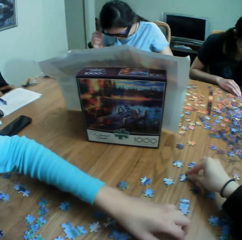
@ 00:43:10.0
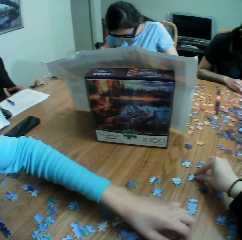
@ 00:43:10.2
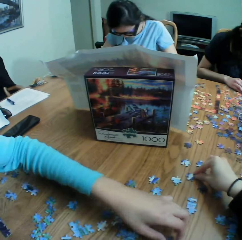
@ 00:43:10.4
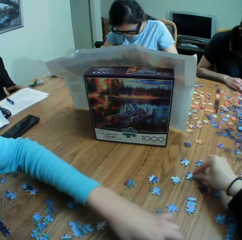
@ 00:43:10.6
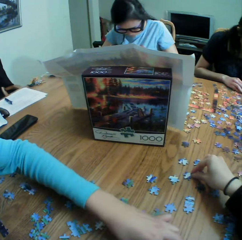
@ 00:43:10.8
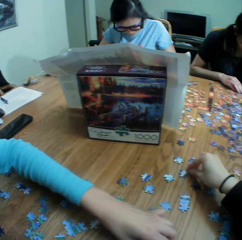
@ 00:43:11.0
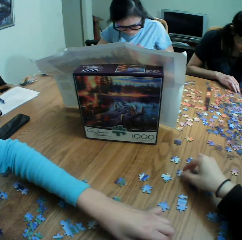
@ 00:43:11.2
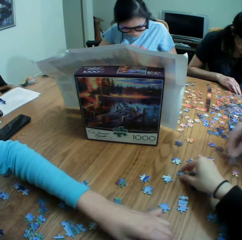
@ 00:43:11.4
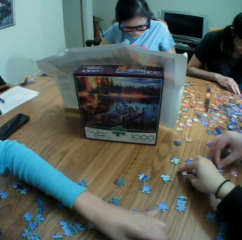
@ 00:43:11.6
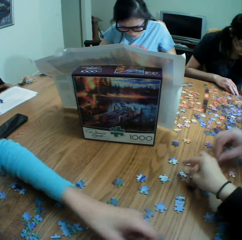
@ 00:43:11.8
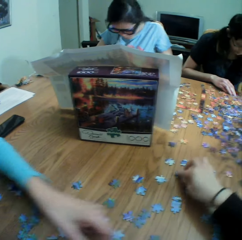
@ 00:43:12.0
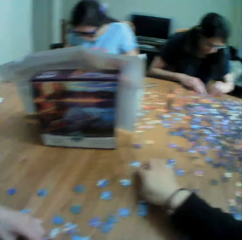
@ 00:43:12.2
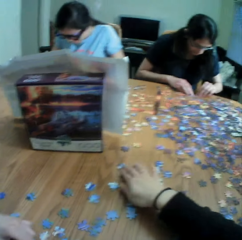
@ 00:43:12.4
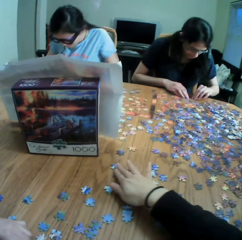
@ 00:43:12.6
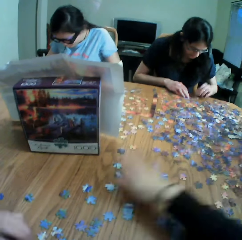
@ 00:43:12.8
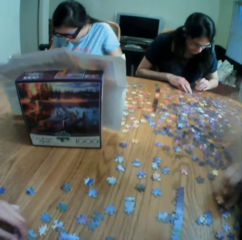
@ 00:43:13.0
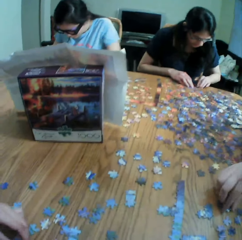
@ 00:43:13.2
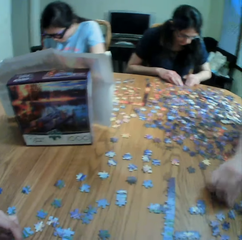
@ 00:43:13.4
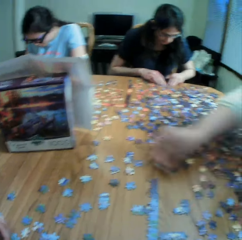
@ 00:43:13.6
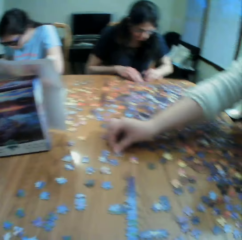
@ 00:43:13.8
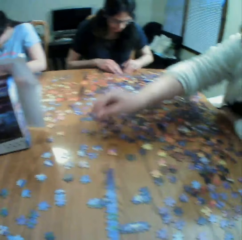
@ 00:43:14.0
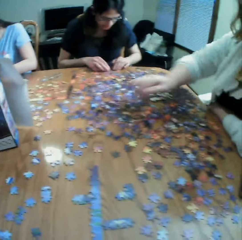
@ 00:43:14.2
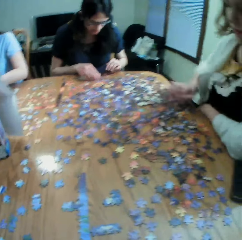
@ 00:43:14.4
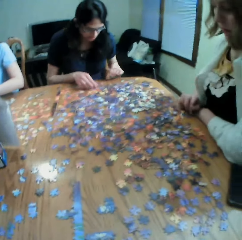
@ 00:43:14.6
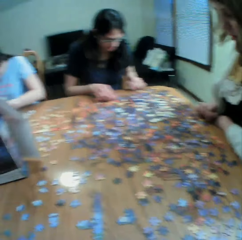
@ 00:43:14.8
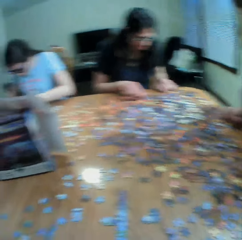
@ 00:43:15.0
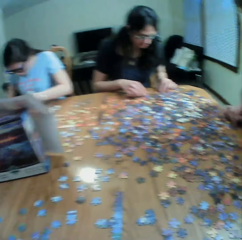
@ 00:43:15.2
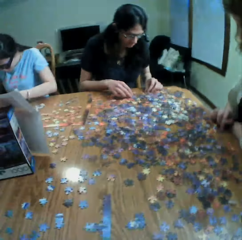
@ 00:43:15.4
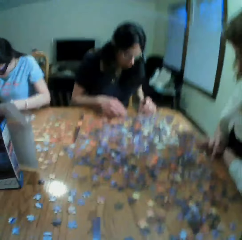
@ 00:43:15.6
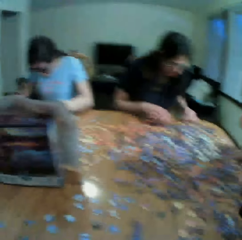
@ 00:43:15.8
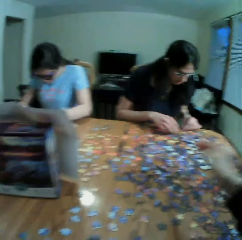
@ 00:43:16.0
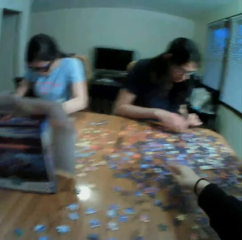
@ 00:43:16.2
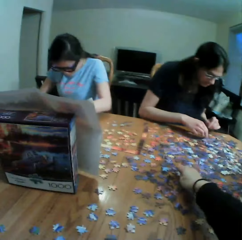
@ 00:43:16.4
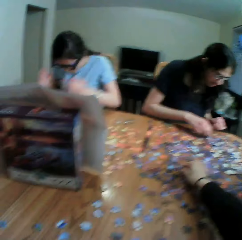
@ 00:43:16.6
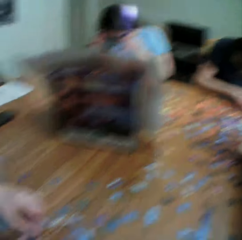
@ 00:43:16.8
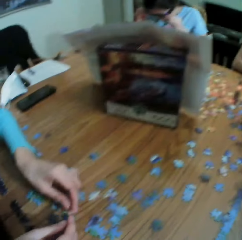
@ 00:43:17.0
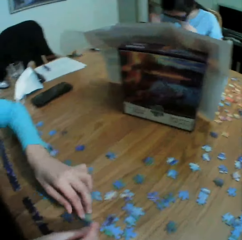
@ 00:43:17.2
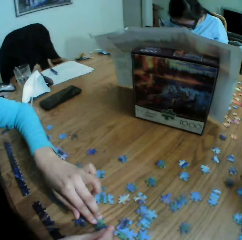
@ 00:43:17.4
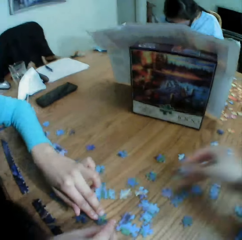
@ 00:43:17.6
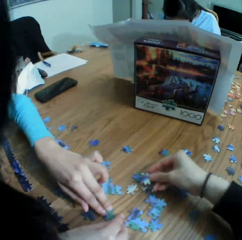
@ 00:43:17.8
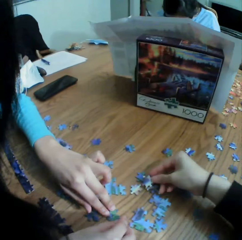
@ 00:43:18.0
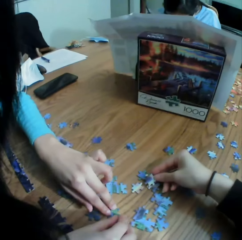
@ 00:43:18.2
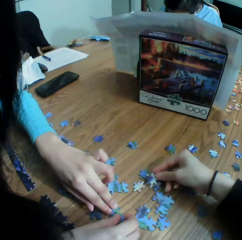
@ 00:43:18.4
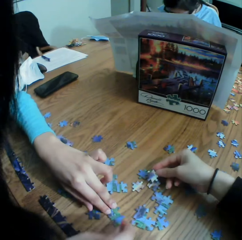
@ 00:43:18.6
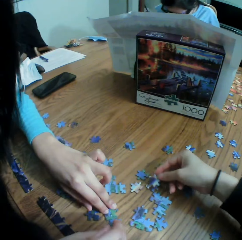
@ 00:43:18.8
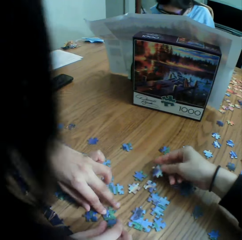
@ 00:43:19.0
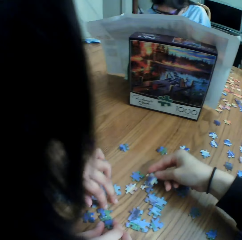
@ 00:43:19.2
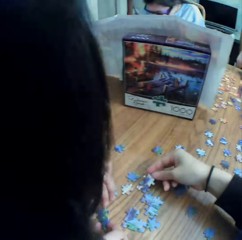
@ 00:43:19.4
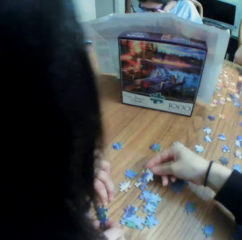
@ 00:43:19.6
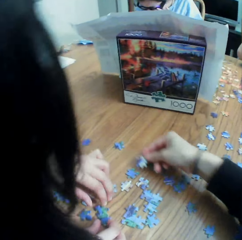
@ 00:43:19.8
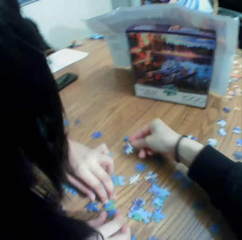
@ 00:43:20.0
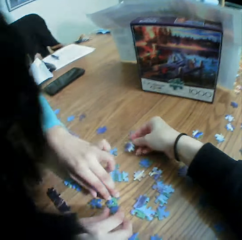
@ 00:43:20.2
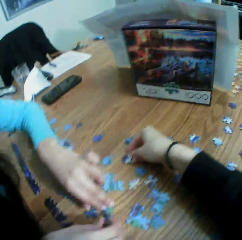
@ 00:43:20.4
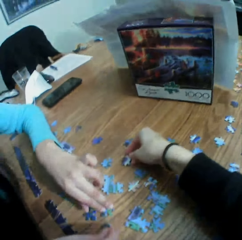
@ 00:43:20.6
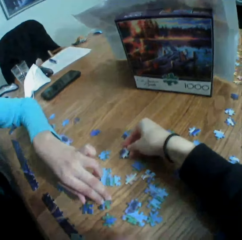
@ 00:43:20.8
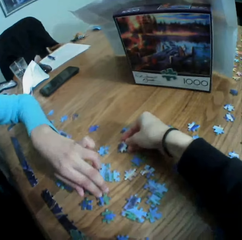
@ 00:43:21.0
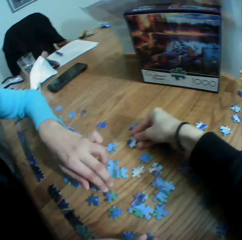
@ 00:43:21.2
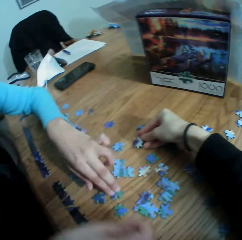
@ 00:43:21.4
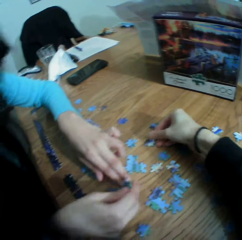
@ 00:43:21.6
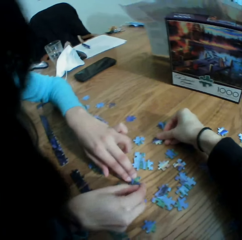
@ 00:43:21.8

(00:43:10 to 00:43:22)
The camera wearer moves the puzzles on the table and lifts the right hand. A woman picks up a puzzle on the table and puts the puzzle on the table. Another woman converses with the camera wearer. The camera wearer talks. They take a paper puzzle on the table. They put the paper puzzles on the table. The other woman arranges the puzzles on the table. The camera wearer checks the jigsaw clipart.

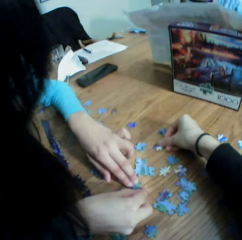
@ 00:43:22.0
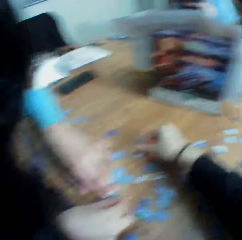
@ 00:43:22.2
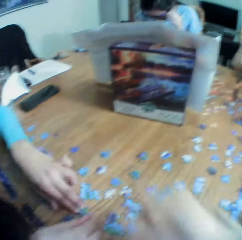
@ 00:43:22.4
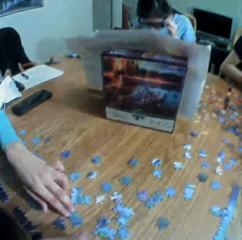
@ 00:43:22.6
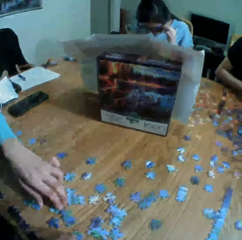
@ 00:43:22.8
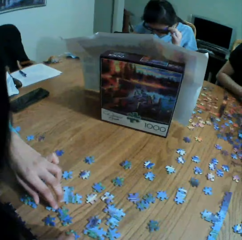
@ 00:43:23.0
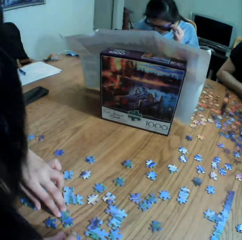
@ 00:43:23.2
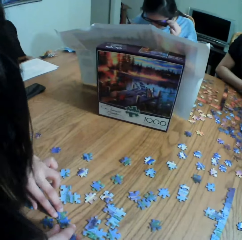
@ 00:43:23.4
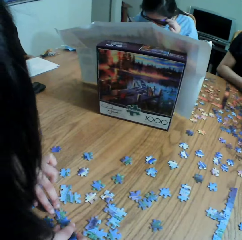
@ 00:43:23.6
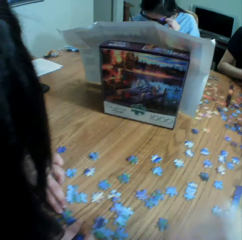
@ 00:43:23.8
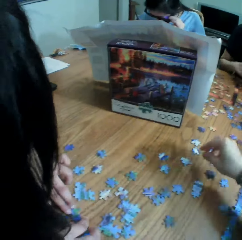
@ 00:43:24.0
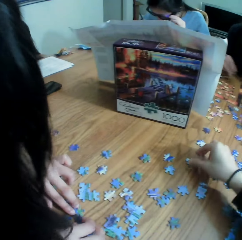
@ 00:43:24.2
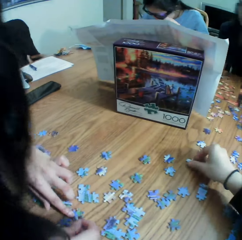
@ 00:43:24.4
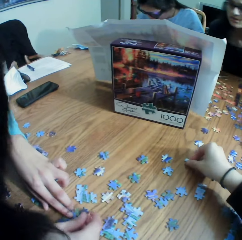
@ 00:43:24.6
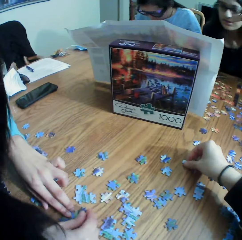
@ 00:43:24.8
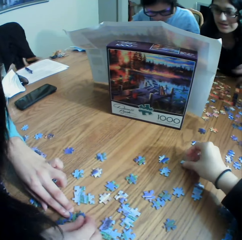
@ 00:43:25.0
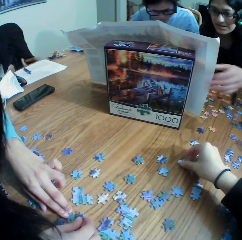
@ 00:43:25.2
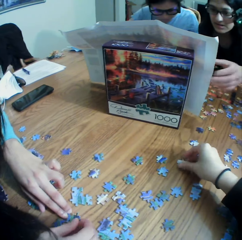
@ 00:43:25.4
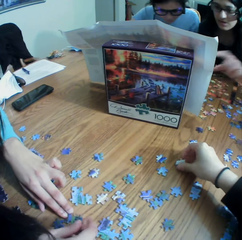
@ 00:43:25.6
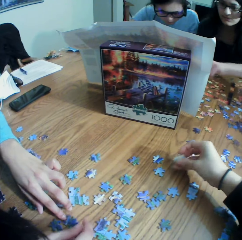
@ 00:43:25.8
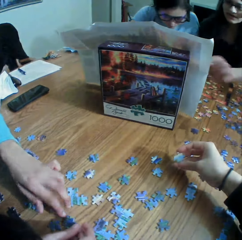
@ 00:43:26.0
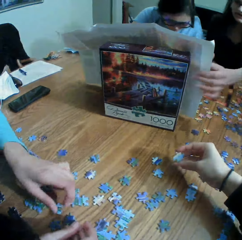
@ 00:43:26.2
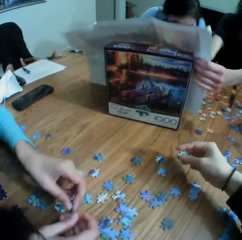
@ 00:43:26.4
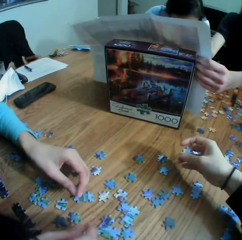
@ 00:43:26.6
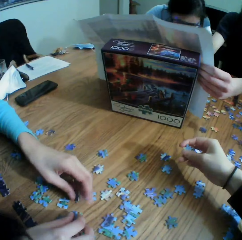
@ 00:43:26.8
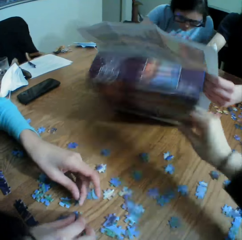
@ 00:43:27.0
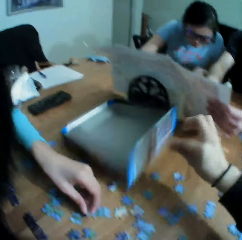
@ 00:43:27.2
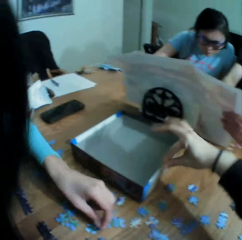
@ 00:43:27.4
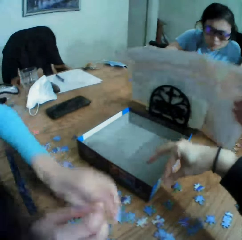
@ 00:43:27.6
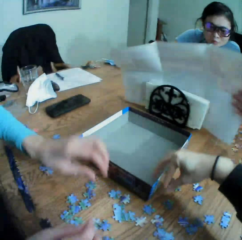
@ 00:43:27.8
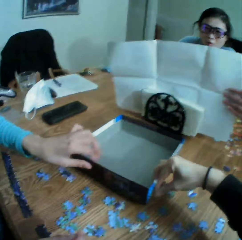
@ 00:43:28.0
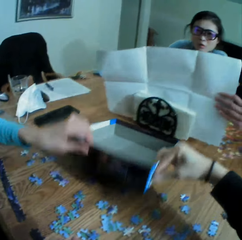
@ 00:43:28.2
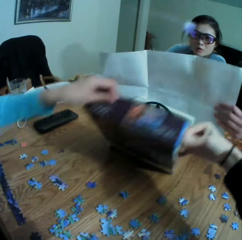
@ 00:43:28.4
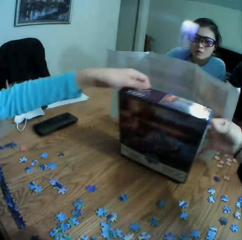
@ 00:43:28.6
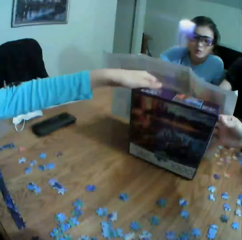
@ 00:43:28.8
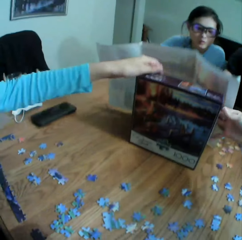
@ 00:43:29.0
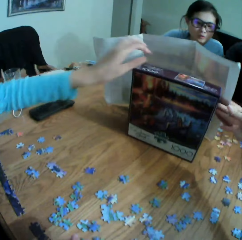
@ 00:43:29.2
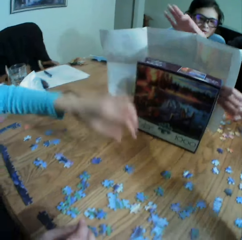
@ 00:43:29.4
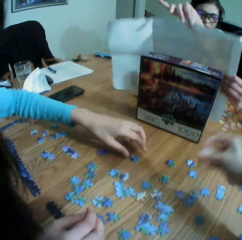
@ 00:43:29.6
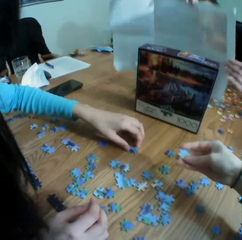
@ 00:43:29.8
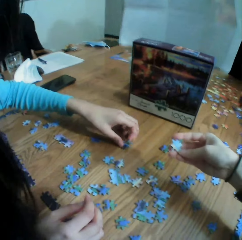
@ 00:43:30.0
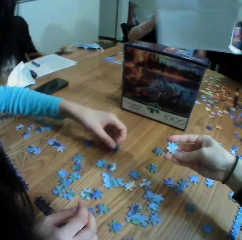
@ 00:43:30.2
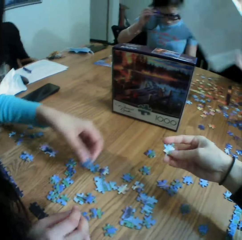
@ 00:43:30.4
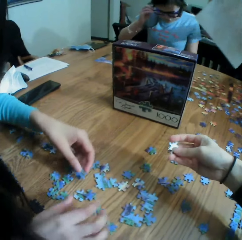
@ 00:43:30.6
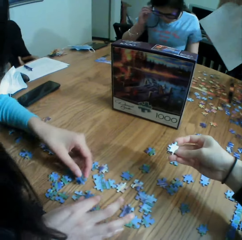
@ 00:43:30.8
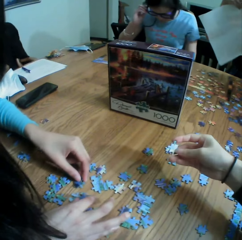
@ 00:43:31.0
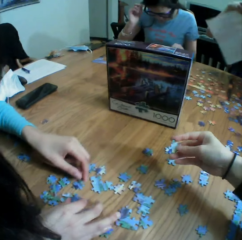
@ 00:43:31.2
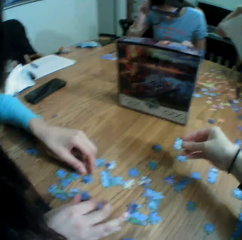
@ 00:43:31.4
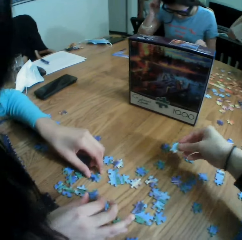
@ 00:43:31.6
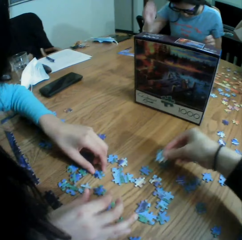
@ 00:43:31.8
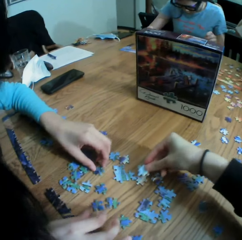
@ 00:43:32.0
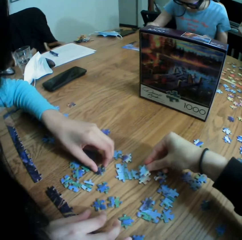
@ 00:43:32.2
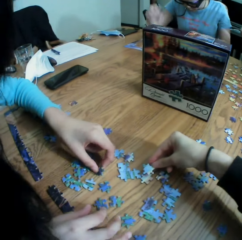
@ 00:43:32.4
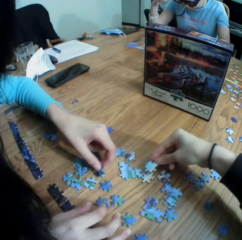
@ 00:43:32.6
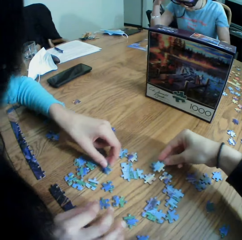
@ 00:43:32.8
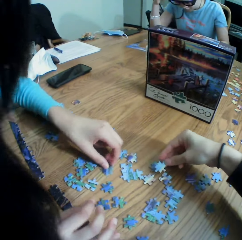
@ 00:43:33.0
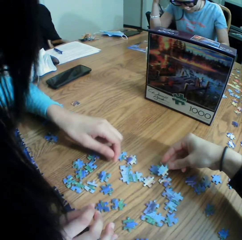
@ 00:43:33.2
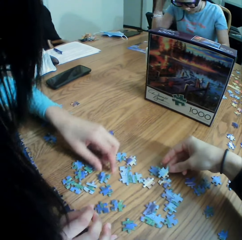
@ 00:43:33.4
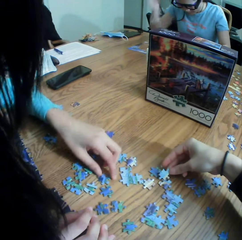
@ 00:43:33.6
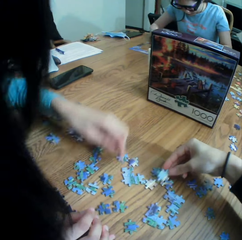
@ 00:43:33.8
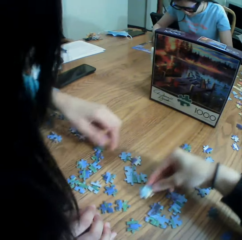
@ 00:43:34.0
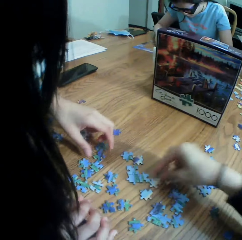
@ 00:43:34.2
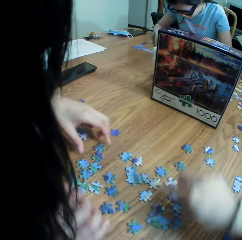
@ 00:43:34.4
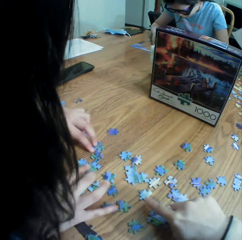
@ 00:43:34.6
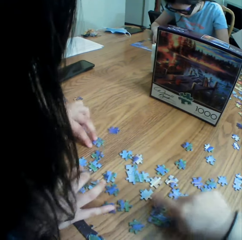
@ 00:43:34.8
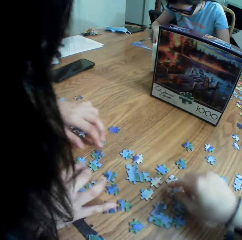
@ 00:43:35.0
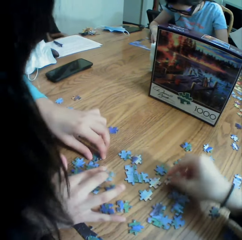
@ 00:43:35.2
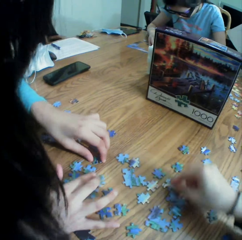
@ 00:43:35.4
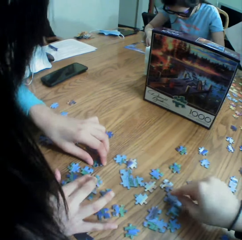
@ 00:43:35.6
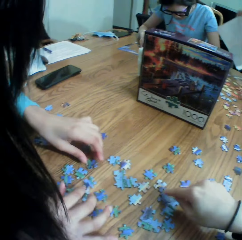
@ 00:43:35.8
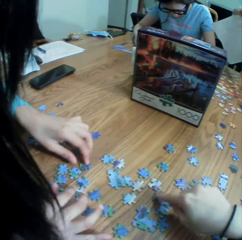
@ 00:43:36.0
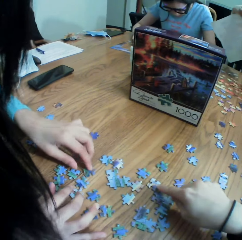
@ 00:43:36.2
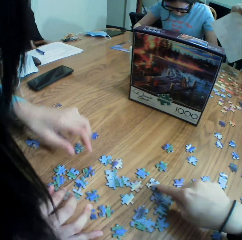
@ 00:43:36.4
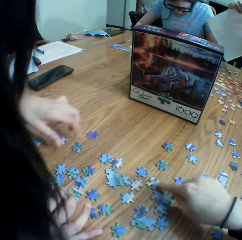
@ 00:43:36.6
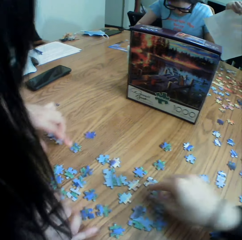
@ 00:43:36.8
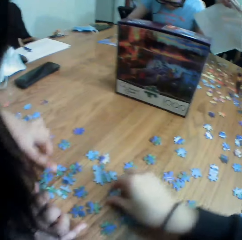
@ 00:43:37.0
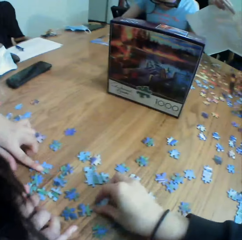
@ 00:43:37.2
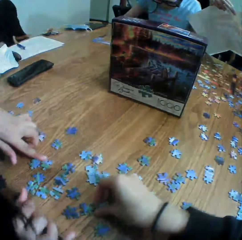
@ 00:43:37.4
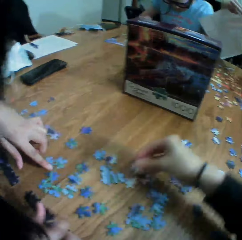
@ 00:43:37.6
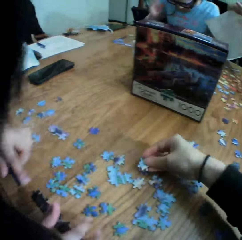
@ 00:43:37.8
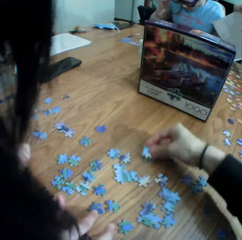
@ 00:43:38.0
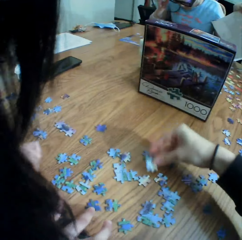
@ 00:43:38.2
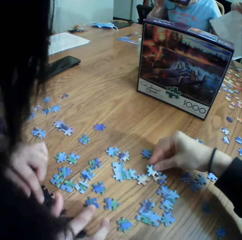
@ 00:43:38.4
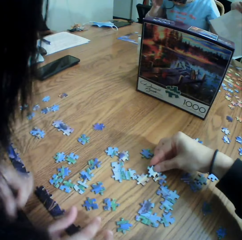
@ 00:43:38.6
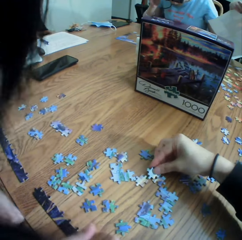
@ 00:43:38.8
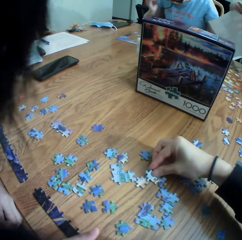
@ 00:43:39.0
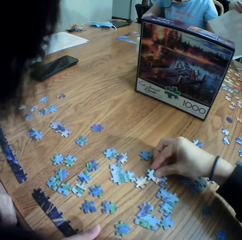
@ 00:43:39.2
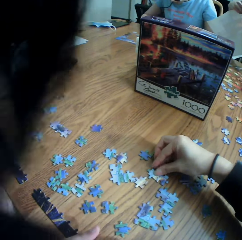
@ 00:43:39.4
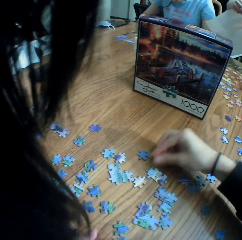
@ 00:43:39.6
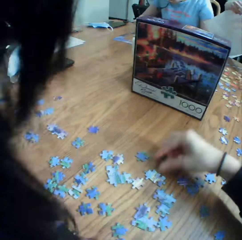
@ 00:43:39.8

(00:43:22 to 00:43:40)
The camera wearer moves the right hand. They pick up a paper puzzle. They converse with the colleagues and lift a box on the table. A woman lifts the box on the table. The woman touches the jigsaw puzzle box. The camera wearer touches the jigsaw puzzle box. They look at the puzzle on the hand. The woman moves the puzzles on the table. The camera wearer moves the paper puzzle on the table. They put the paper puzzle on the table and point at the paper puzzle on the table. The woman moves the paper puzzles on the table. The camera wearer picks up a paper puzzle and looks at the paper puzzle.
